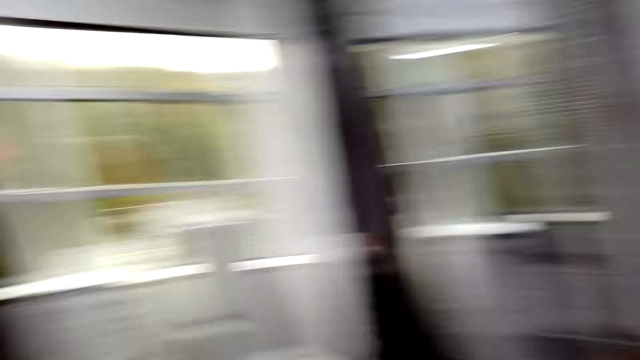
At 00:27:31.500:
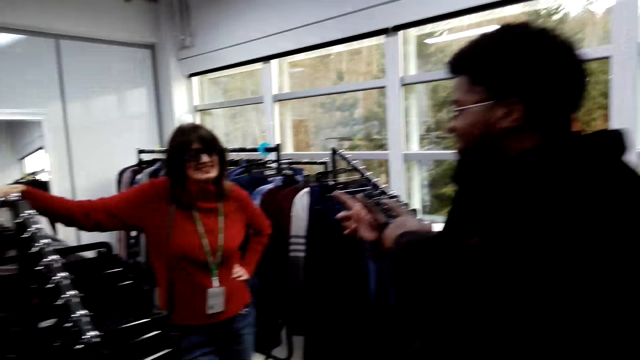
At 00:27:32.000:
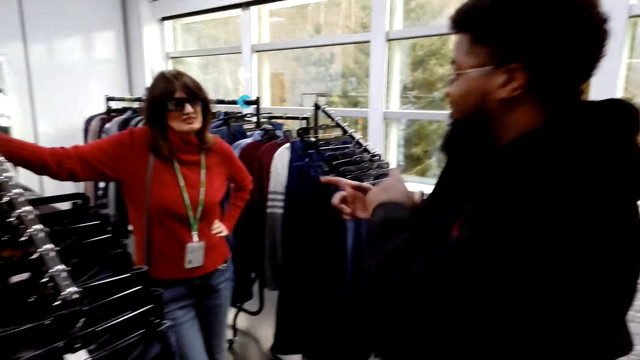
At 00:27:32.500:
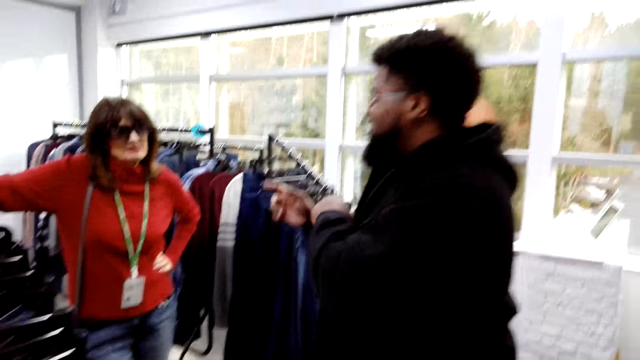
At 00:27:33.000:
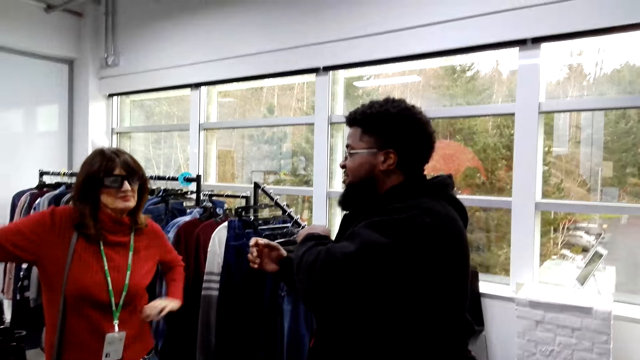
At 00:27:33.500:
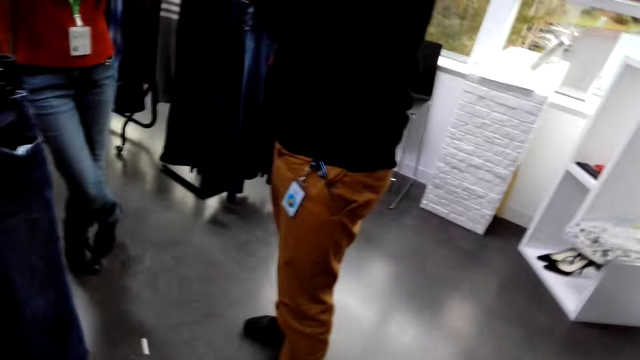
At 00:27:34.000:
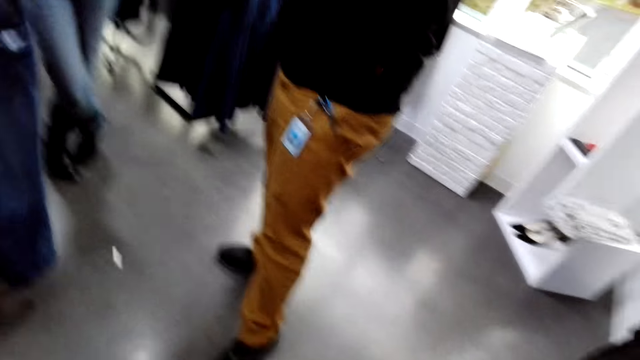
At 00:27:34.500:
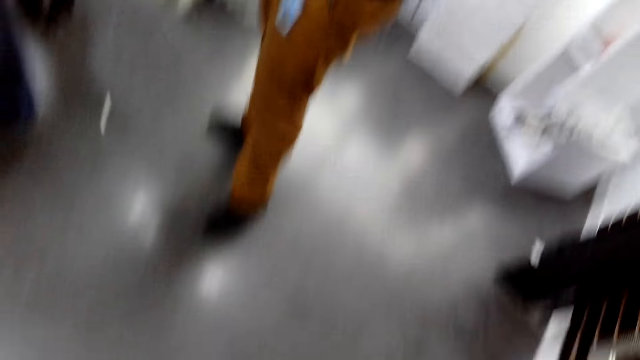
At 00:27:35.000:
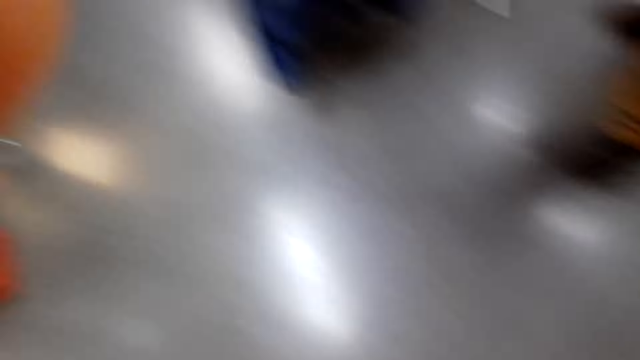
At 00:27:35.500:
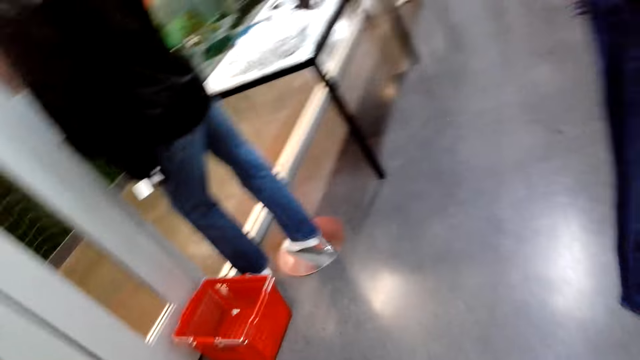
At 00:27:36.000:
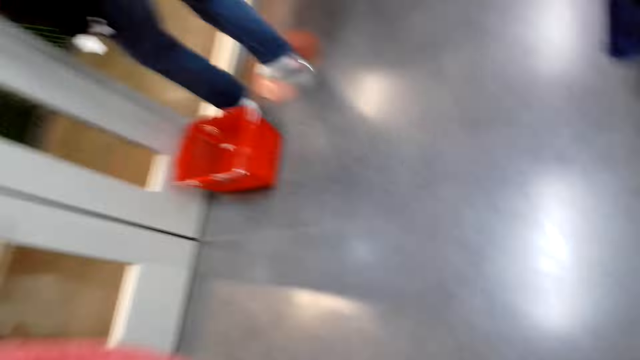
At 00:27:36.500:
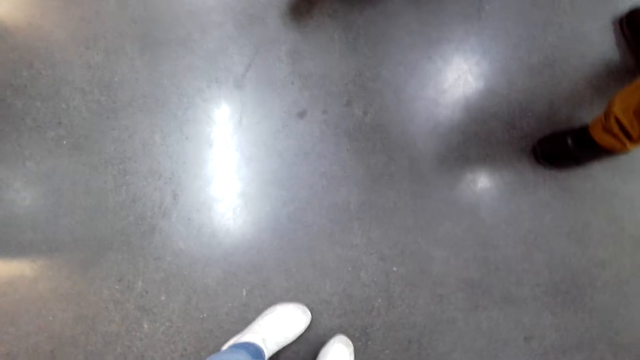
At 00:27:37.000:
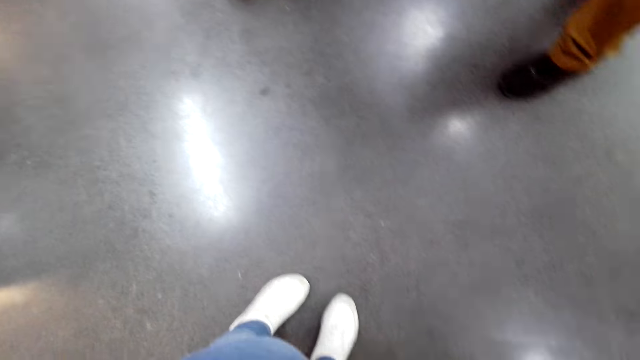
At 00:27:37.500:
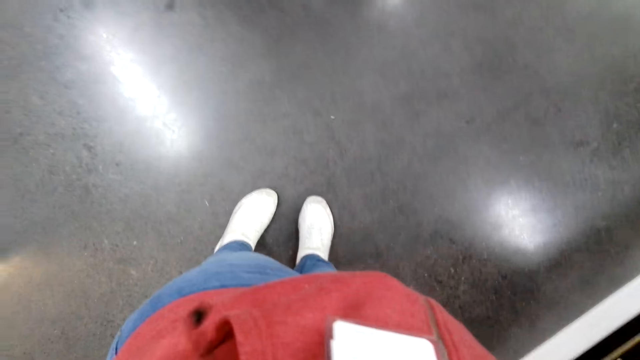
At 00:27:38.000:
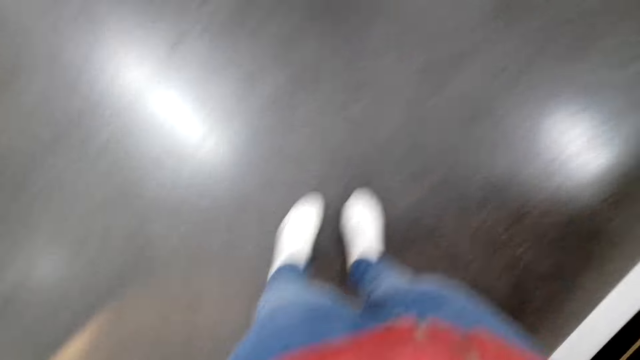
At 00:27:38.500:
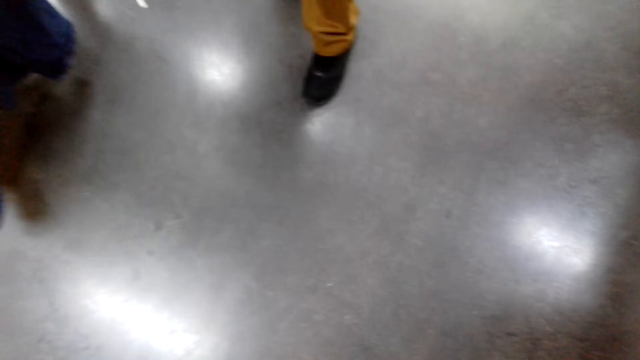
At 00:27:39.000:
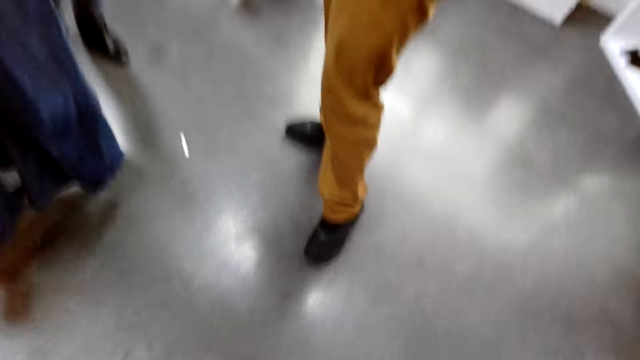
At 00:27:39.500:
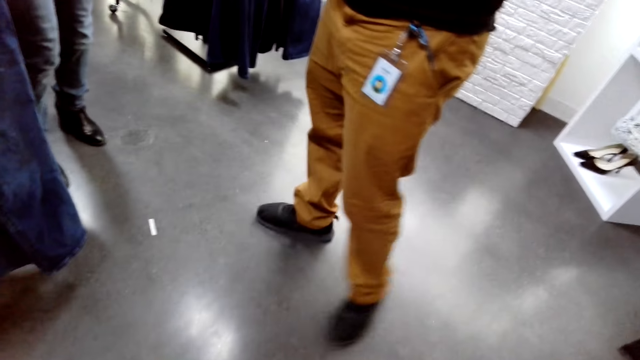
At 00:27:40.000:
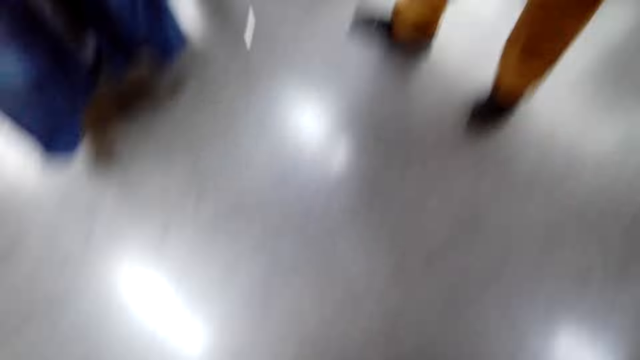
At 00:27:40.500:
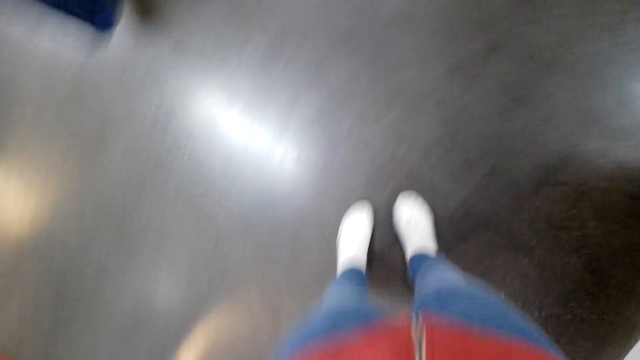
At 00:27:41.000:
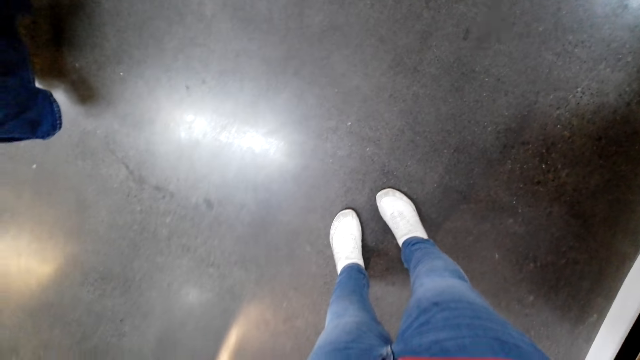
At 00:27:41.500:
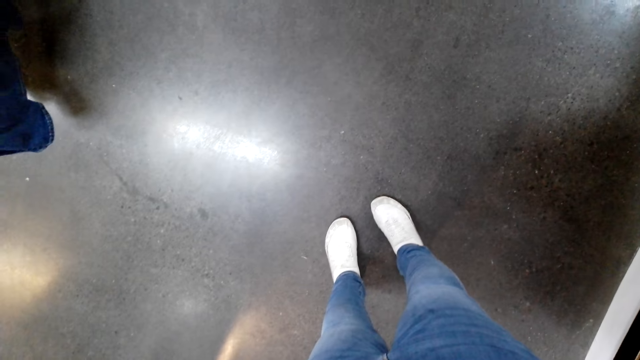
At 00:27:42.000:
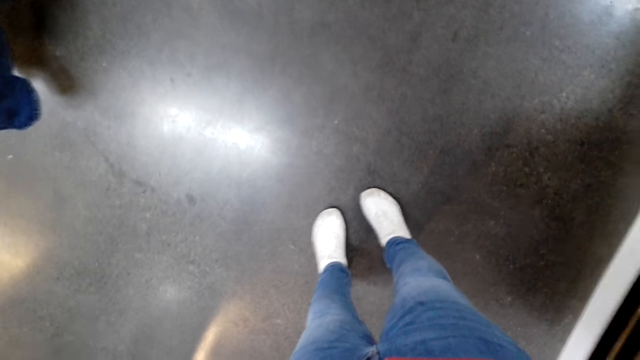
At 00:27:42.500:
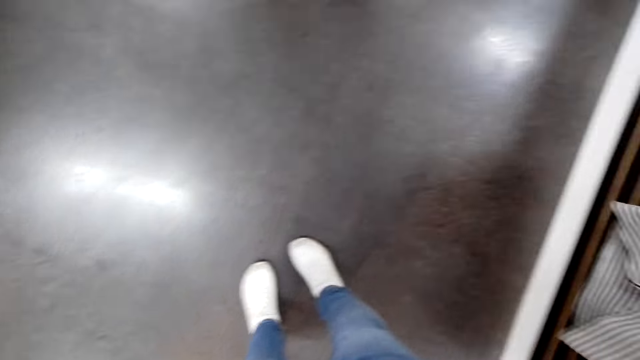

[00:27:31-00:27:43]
A man makes a gesture to a woman. The camera wearer stares around the shop. The man takes the camera from the camera wearer. The camera wearer adjusts the camera on the head.

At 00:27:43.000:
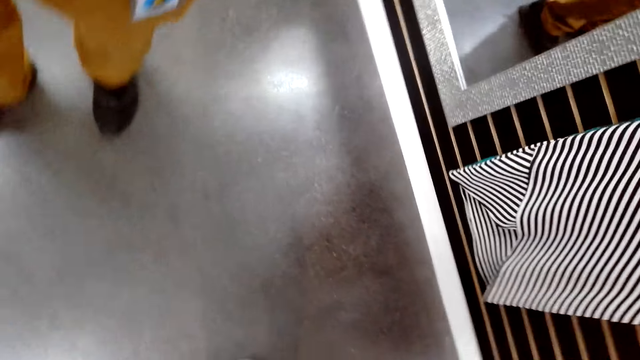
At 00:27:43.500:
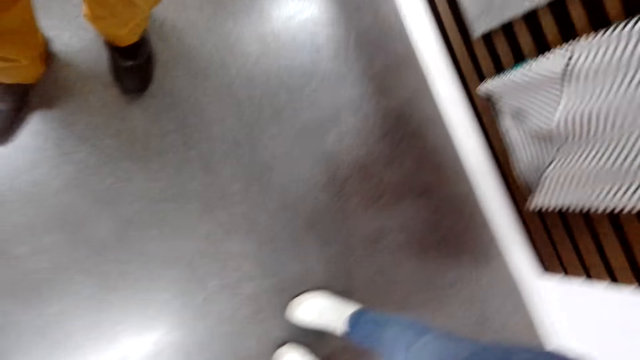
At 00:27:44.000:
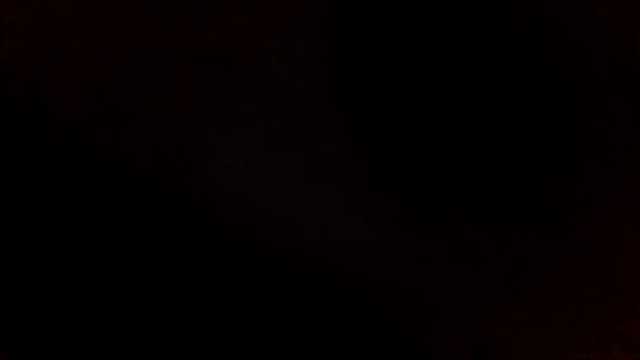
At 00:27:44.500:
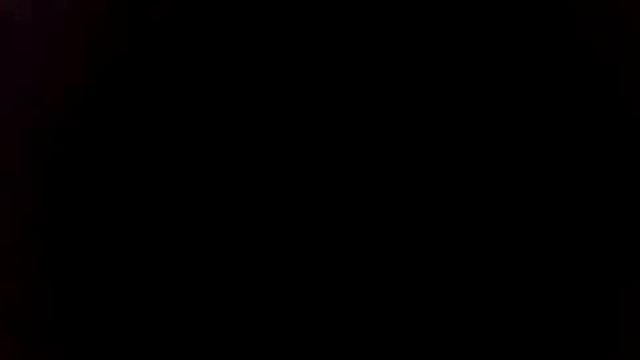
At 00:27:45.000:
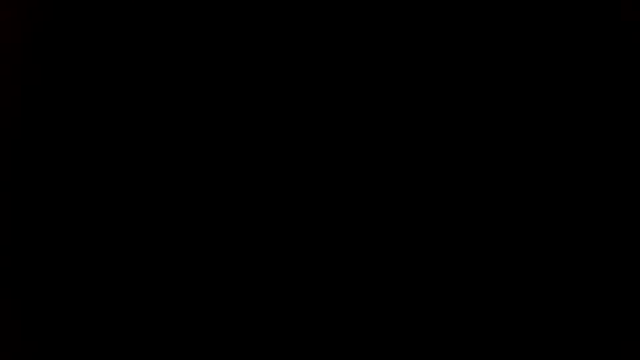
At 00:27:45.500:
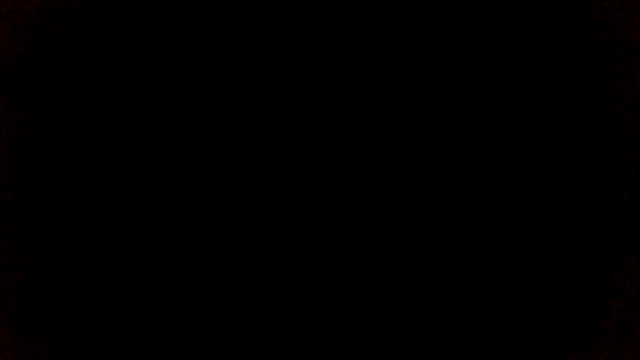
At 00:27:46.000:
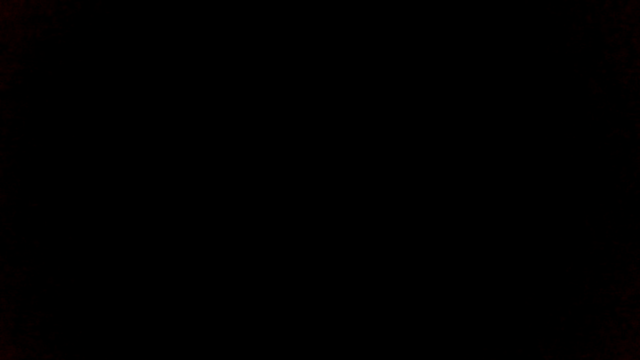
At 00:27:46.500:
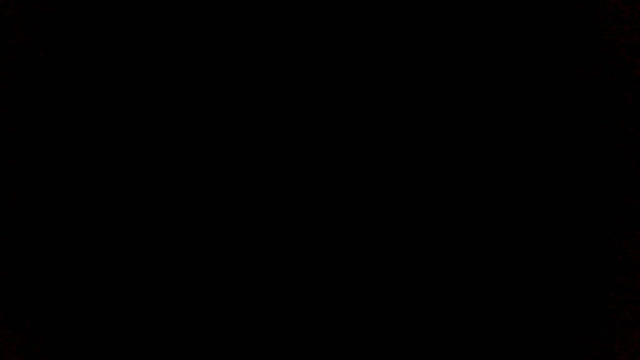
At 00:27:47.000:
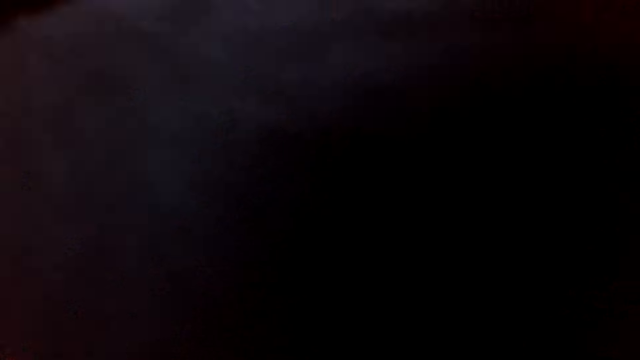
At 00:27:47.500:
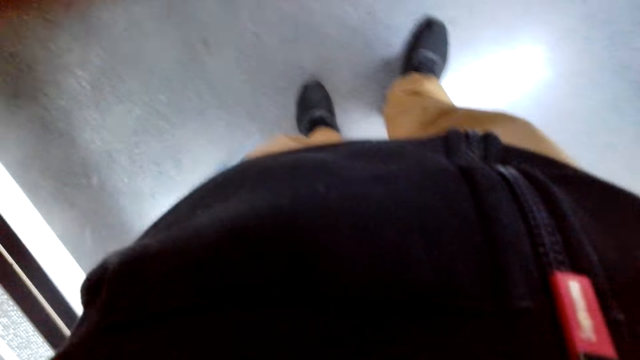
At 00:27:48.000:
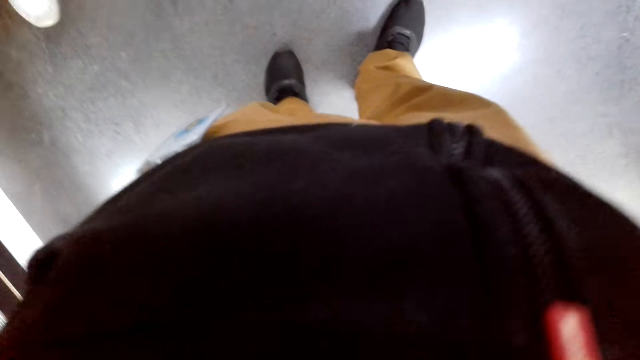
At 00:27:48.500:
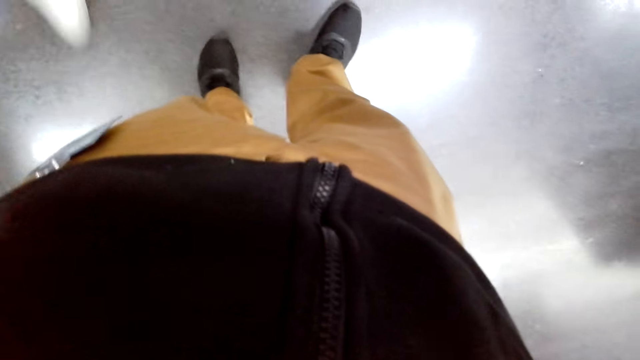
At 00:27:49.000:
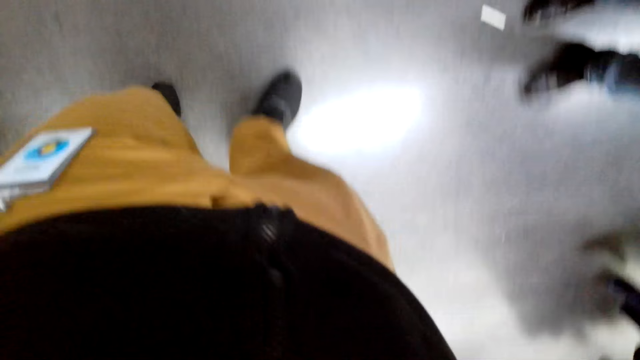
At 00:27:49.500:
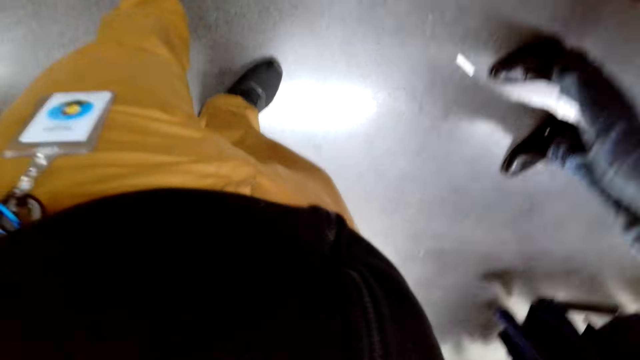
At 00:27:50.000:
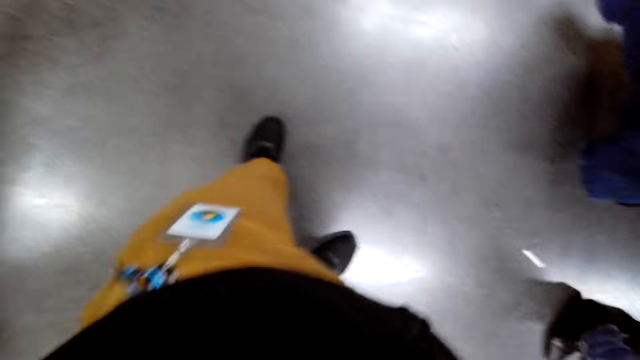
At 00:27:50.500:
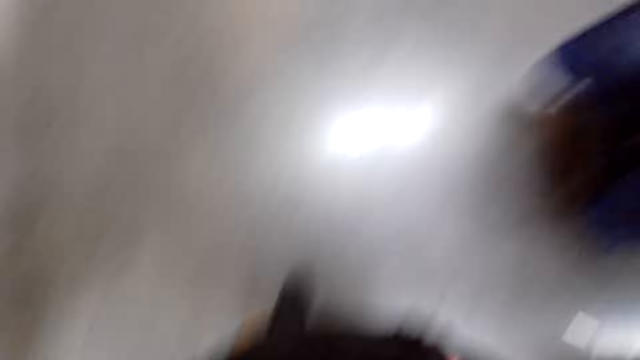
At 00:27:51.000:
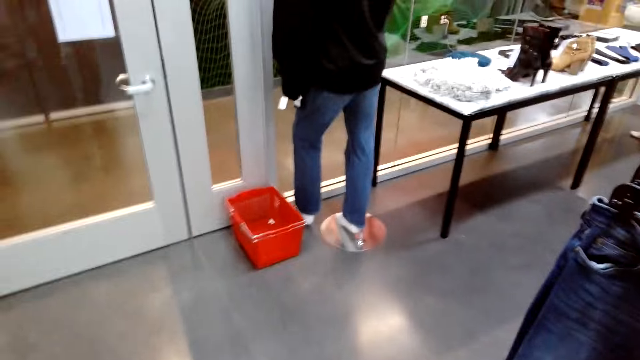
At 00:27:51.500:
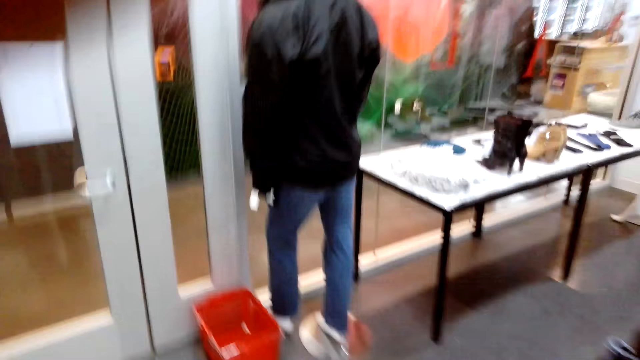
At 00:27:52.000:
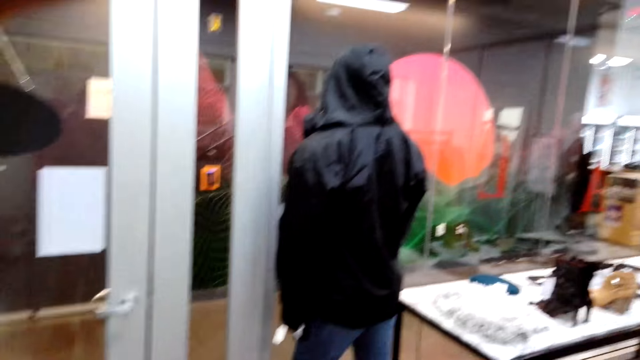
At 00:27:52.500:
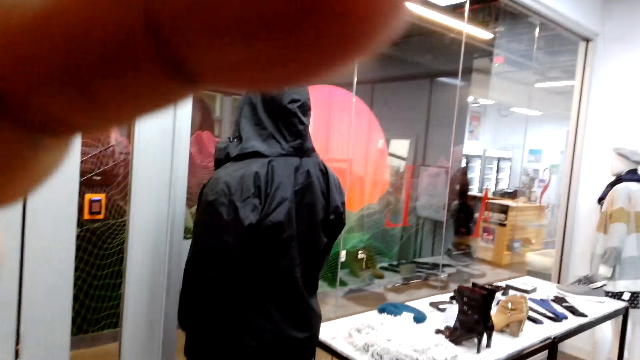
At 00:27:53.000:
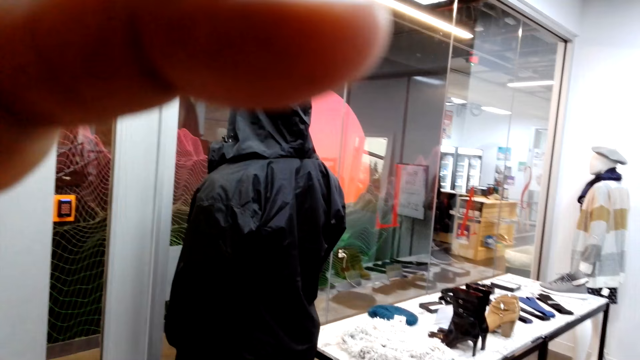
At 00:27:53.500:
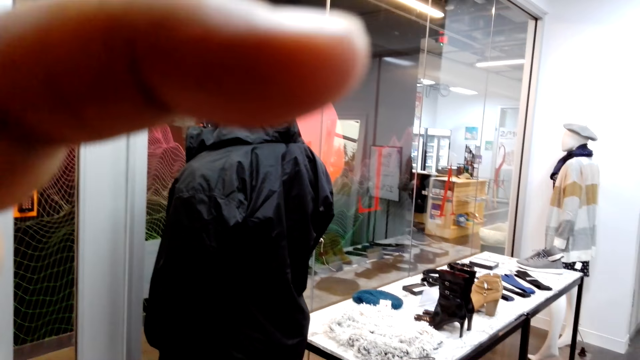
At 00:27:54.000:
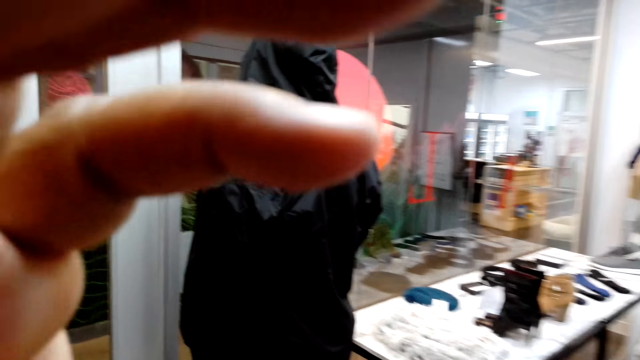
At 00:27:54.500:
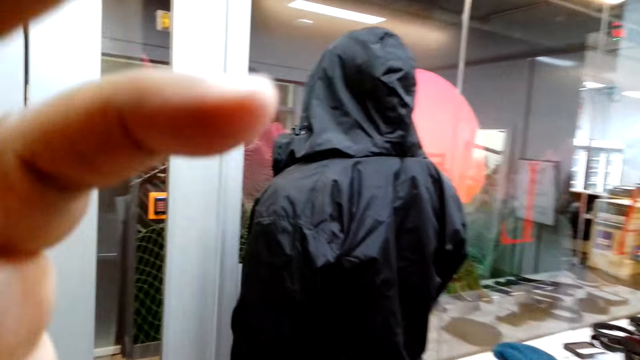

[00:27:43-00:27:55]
The camera wearer stares around the shop. They adjust the camera on the head.
